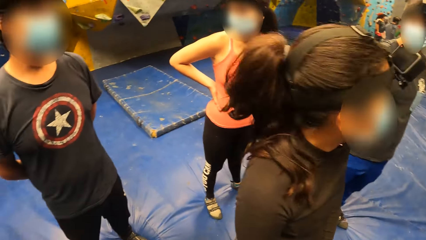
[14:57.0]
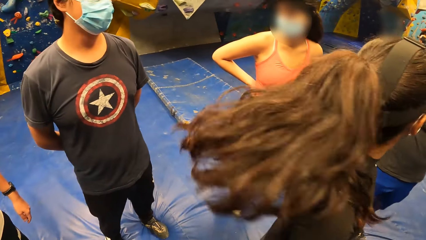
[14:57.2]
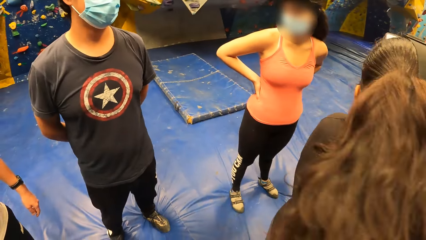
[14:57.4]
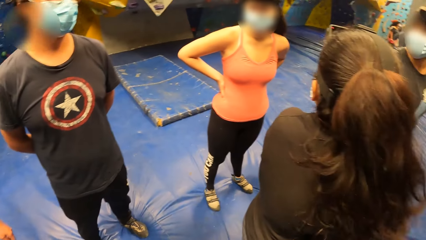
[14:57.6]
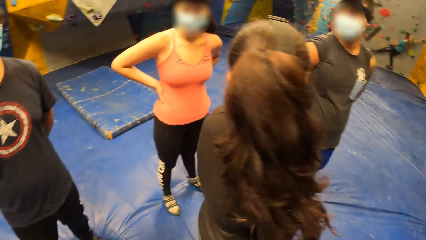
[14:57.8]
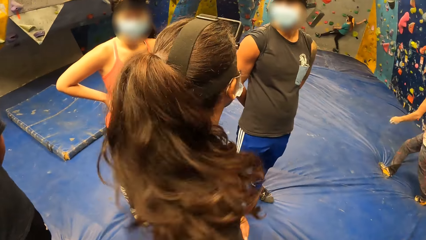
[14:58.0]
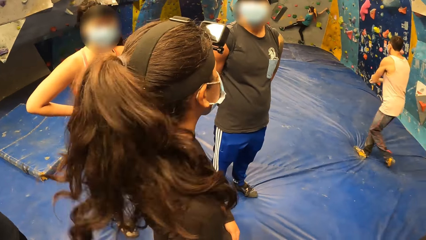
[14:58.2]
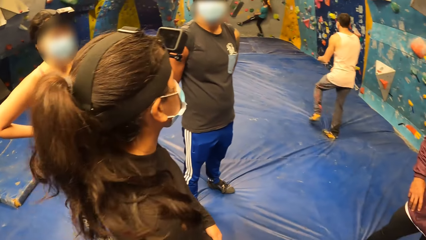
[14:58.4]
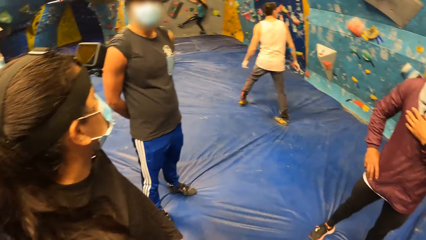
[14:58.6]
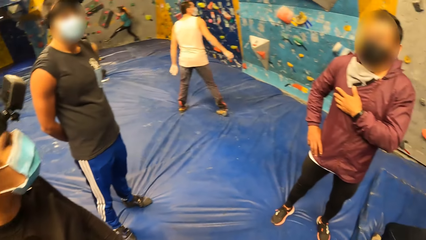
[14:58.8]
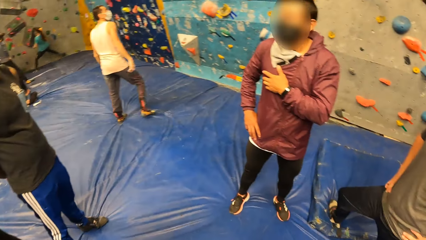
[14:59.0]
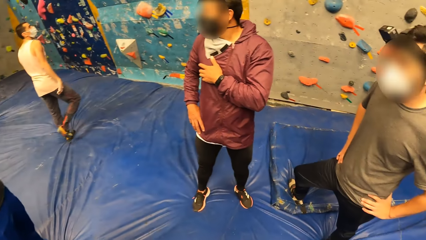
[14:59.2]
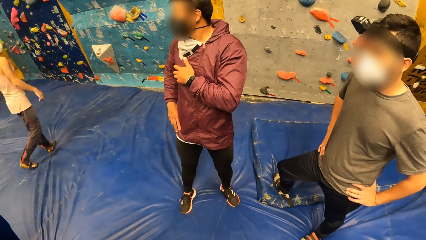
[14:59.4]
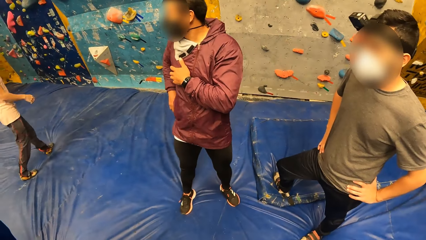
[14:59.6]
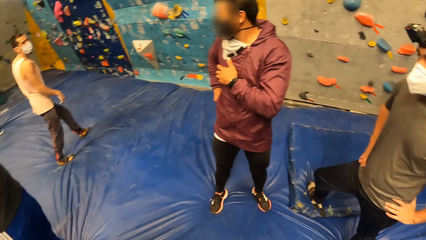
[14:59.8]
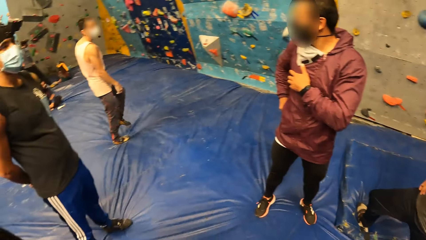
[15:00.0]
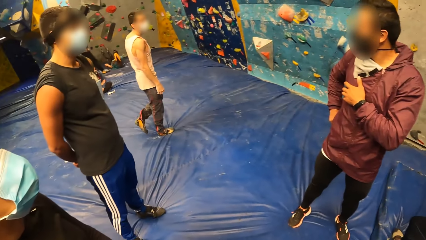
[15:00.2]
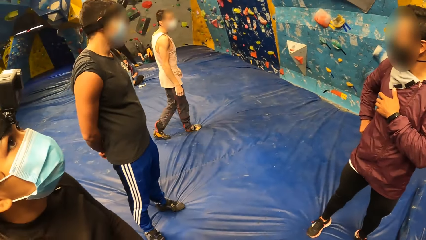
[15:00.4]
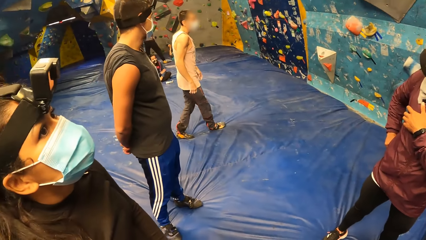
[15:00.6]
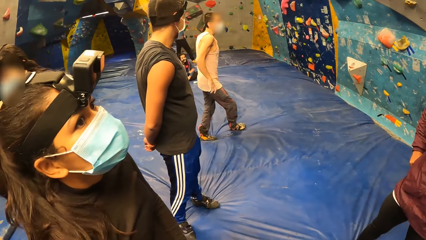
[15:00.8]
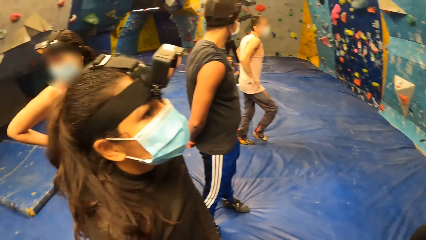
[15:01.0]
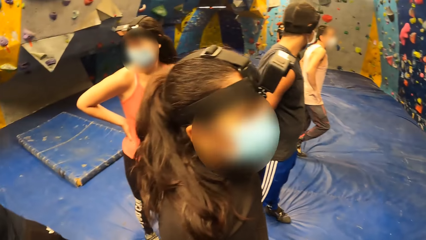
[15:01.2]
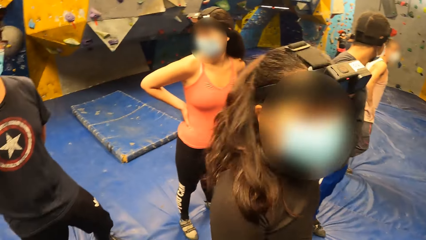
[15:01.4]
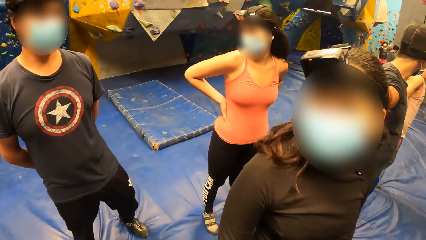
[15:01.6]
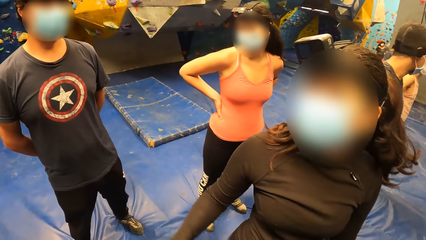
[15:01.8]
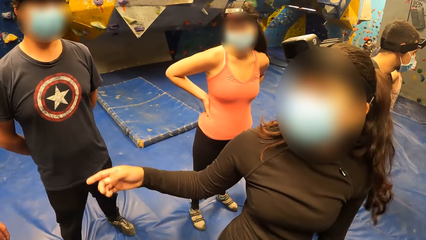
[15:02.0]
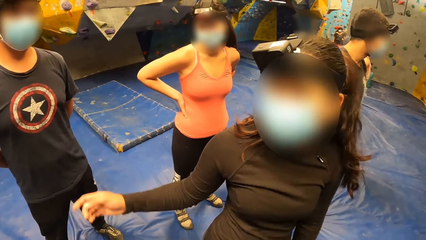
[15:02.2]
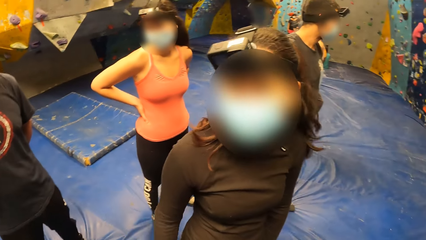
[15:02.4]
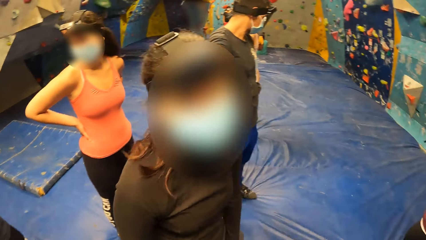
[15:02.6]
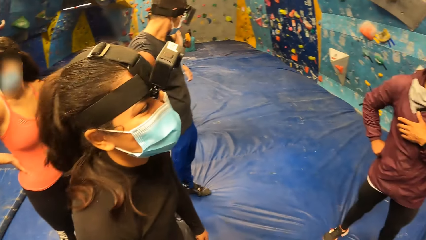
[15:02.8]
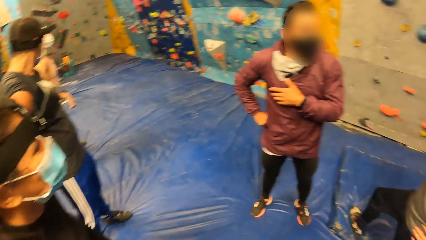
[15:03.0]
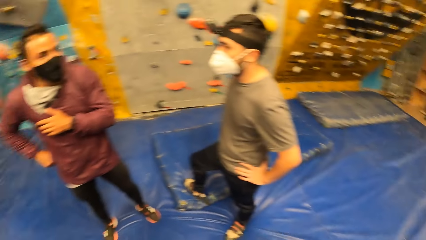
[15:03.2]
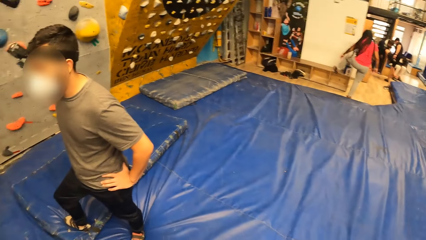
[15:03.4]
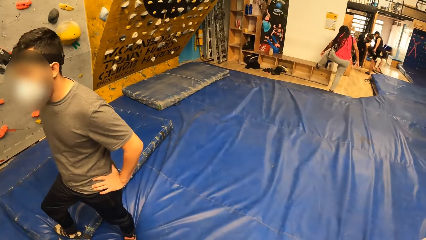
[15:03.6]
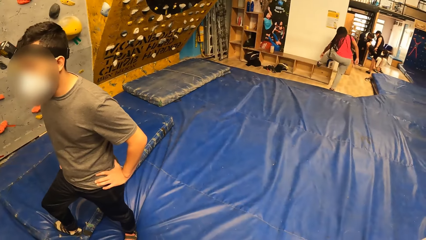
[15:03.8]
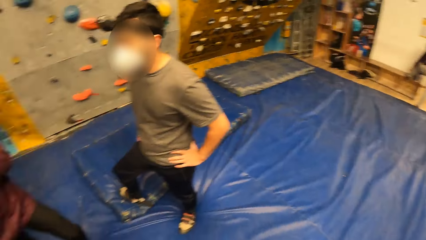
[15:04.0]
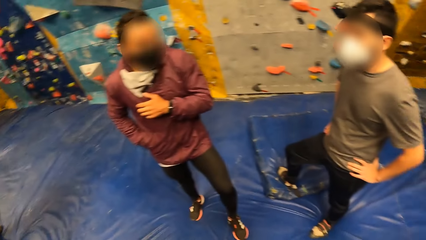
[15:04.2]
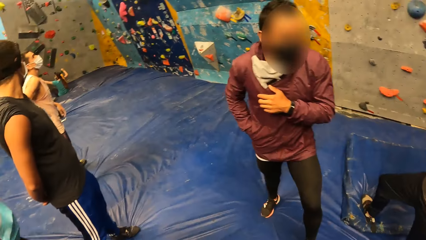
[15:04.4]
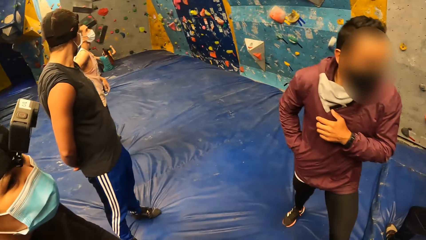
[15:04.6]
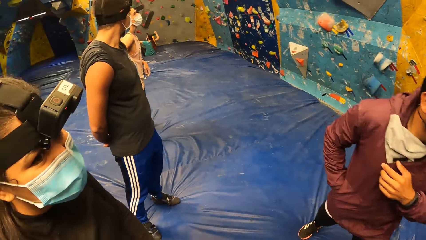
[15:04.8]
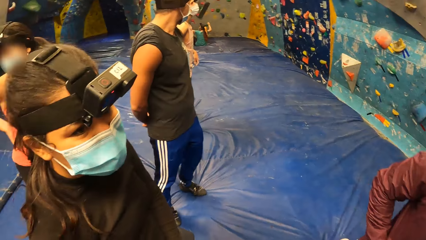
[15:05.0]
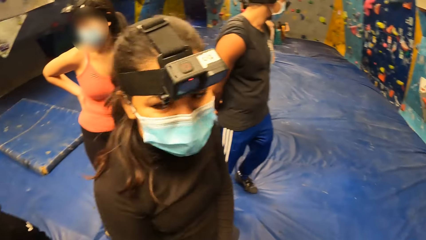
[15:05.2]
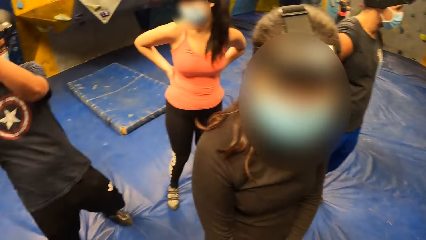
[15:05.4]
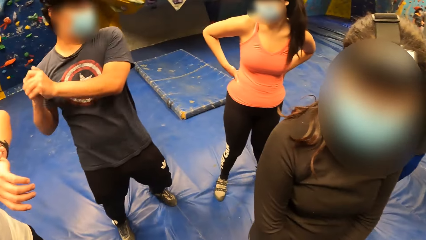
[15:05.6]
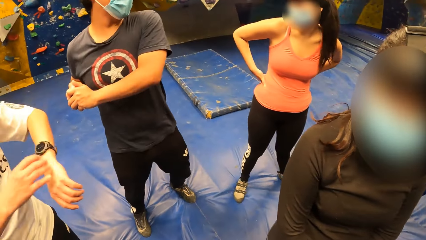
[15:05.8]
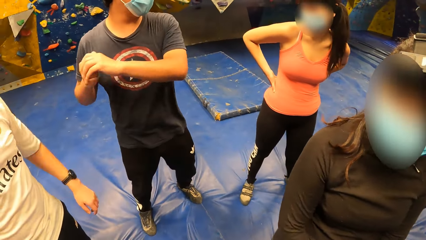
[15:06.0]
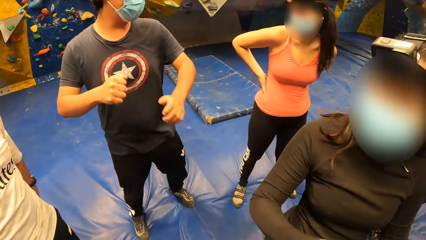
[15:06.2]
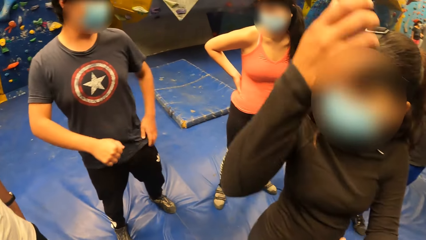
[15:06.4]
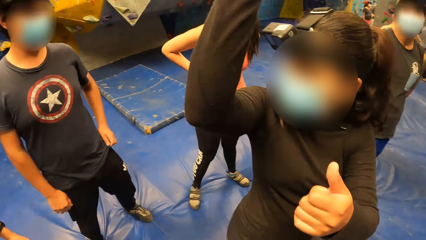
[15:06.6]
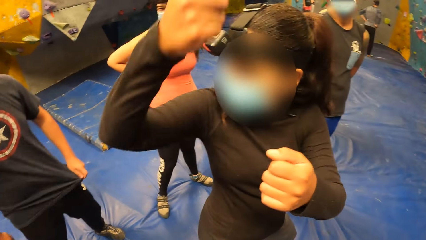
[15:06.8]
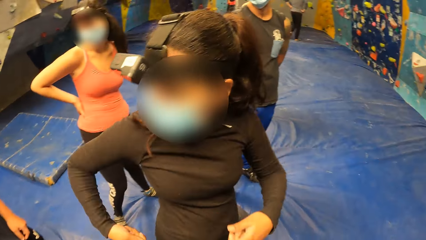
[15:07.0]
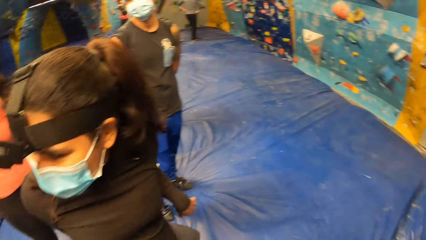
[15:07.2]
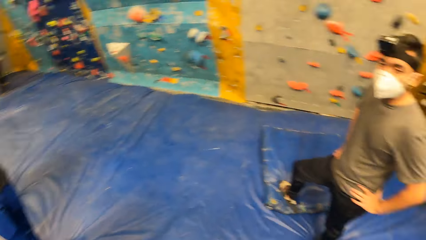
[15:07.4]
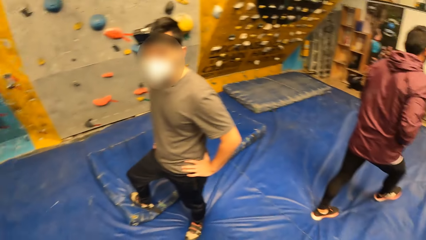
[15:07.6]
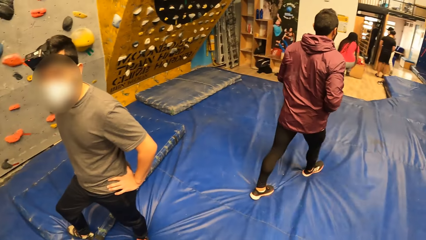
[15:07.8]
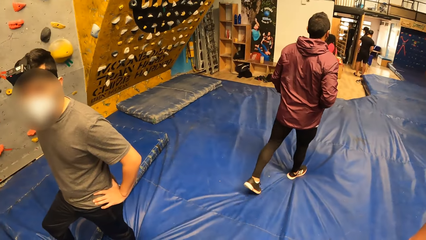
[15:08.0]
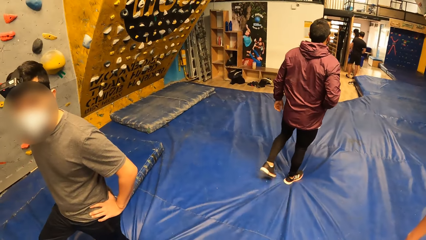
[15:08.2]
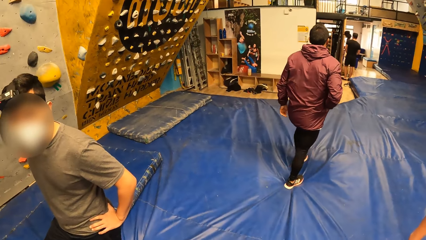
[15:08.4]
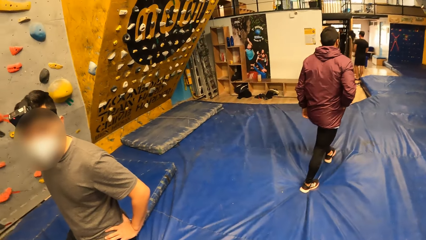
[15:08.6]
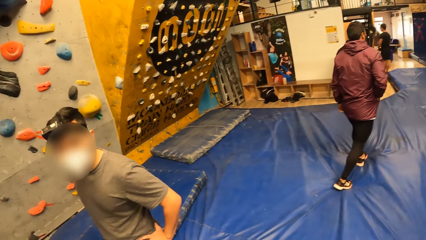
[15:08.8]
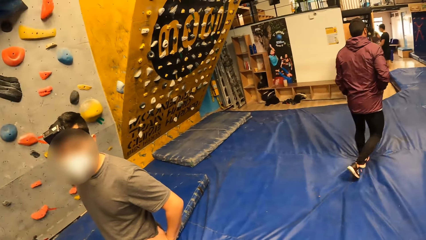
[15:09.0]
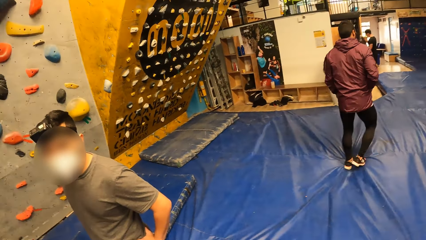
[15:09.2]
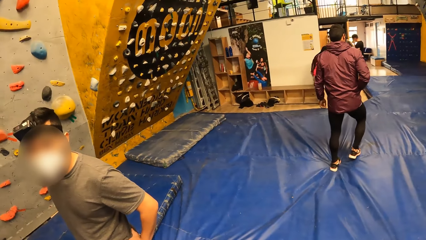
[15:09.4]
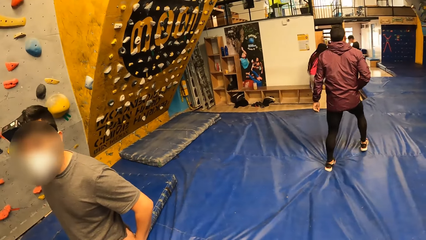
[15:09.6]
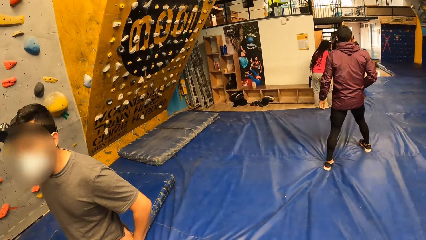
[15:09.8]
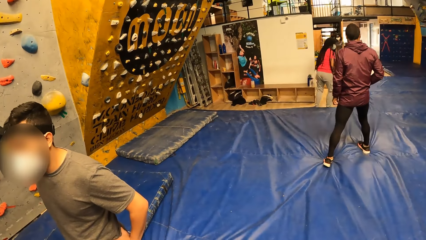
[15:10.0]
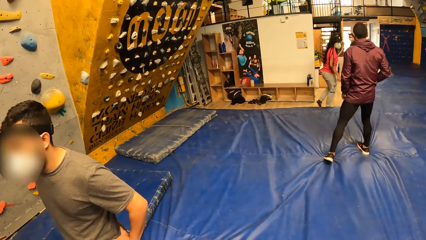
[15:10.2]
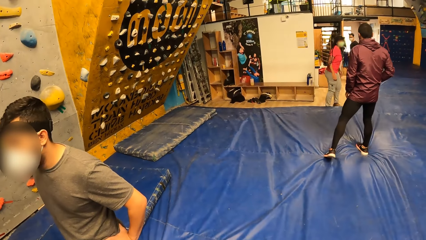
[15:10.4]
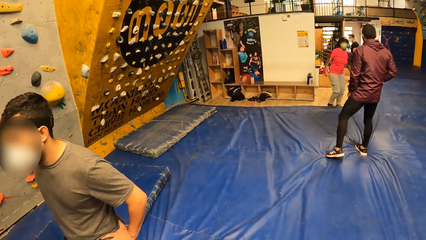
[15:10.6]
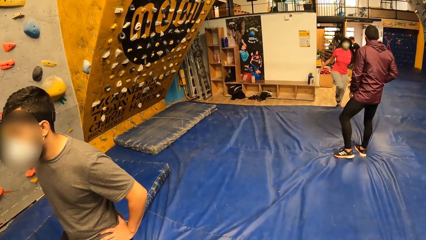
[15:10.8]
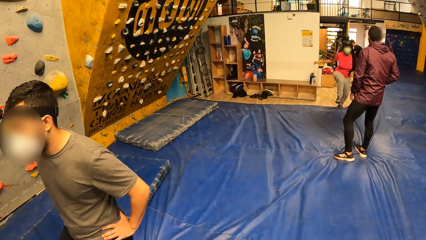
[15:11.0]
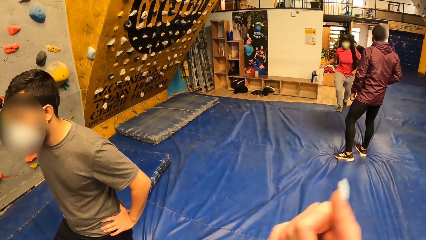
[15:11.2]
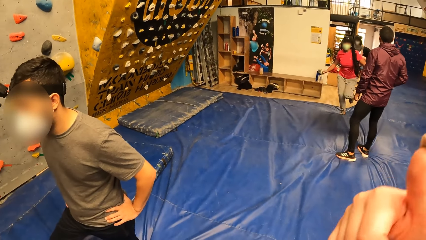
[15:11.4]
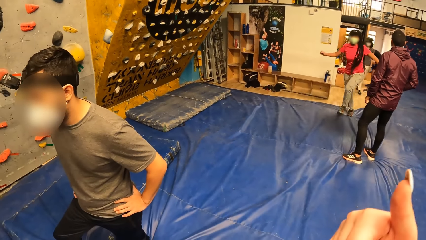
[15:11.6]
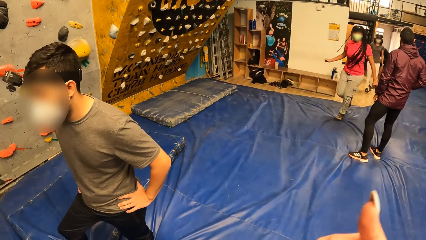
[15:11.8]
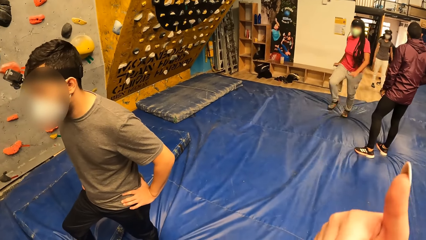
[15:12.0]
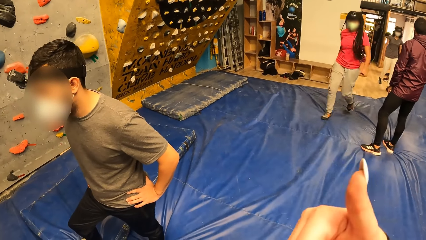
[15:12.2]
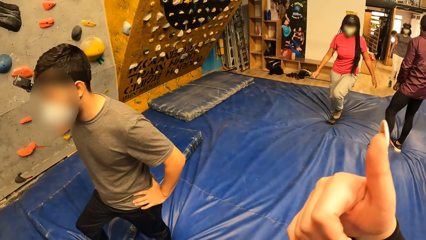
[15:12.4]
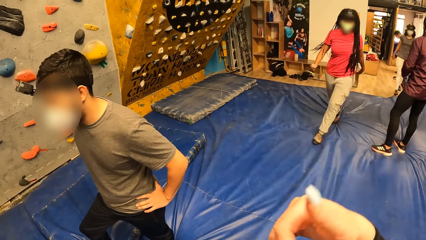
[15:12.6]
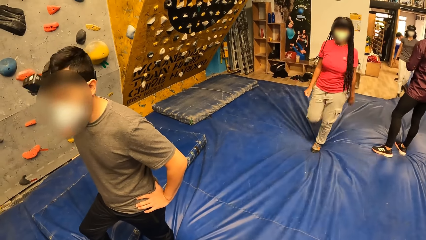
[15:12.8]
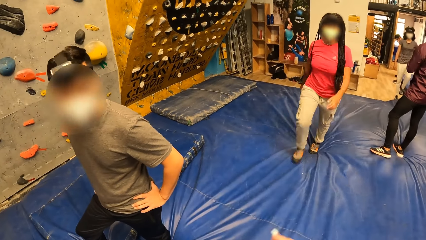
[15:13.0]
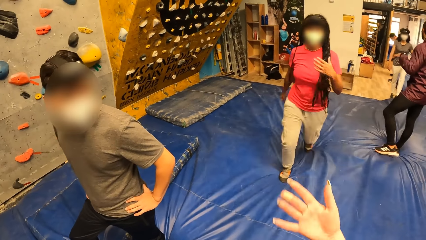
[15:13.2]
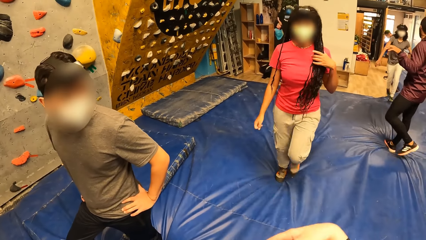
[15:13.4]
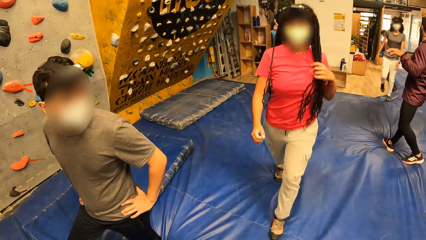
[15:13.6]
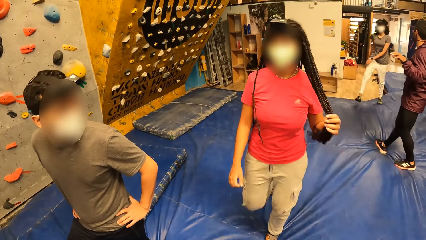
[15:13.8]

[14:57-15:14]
The man interacts with the group of people. The man walks on the mat. The woman jogs onto the mat. The camera wearer dialogues with a person.
